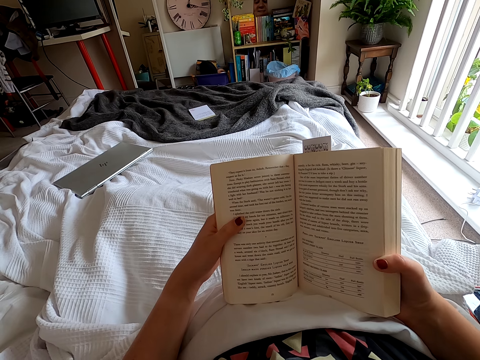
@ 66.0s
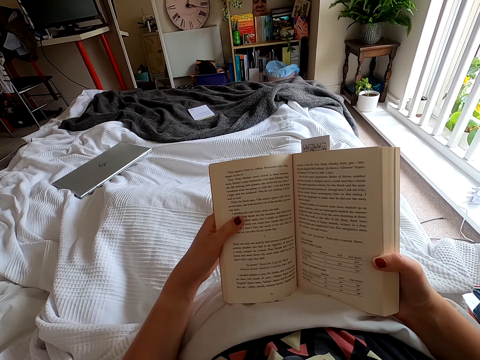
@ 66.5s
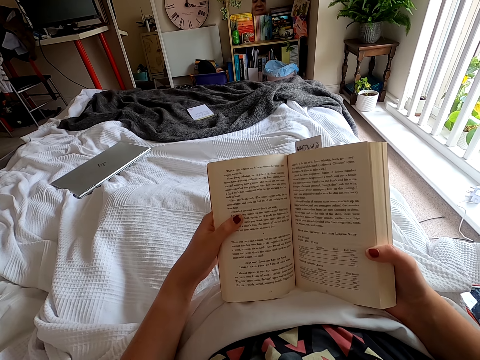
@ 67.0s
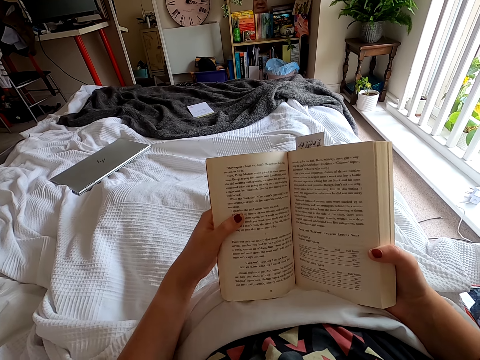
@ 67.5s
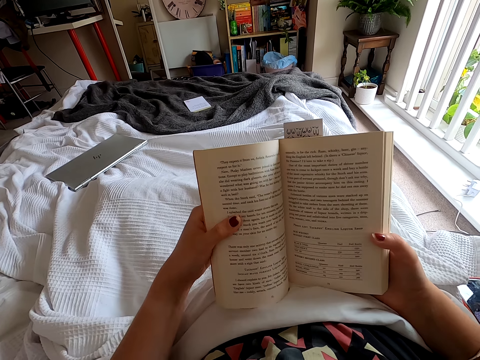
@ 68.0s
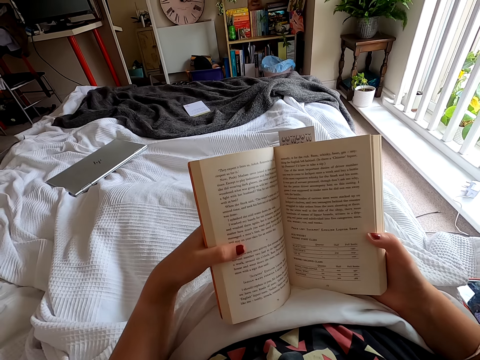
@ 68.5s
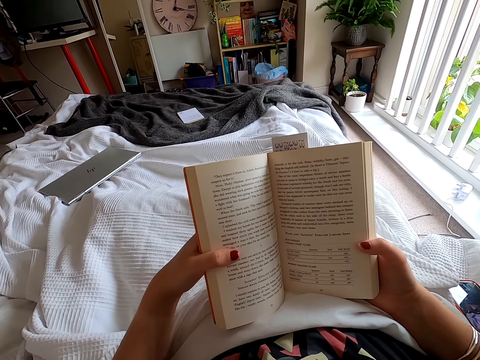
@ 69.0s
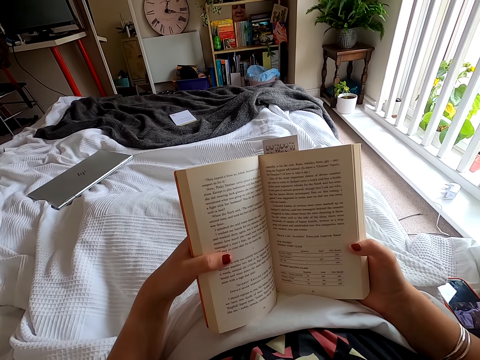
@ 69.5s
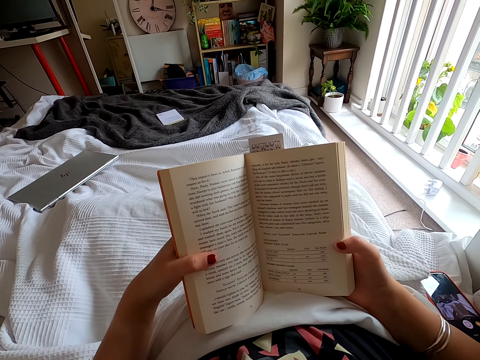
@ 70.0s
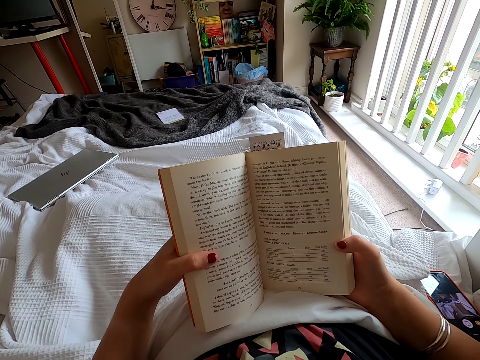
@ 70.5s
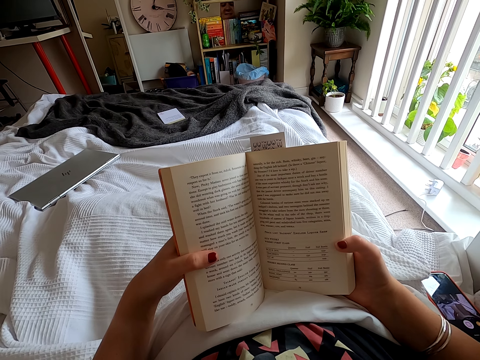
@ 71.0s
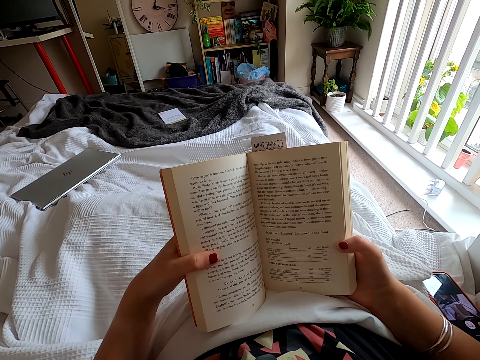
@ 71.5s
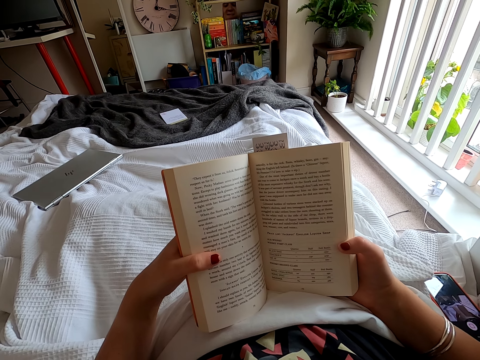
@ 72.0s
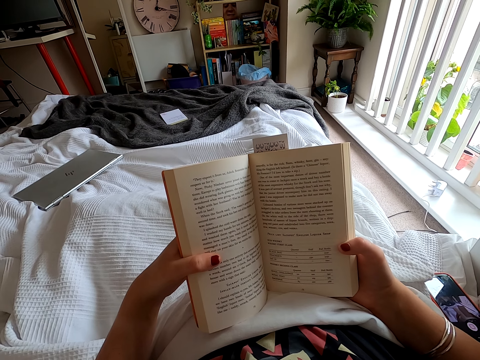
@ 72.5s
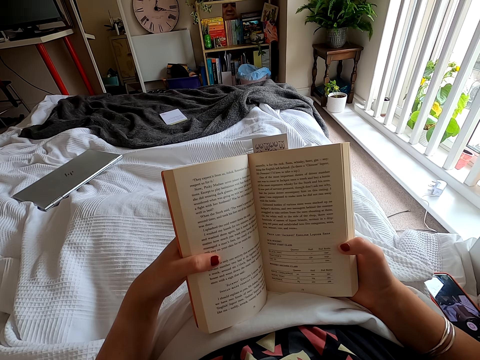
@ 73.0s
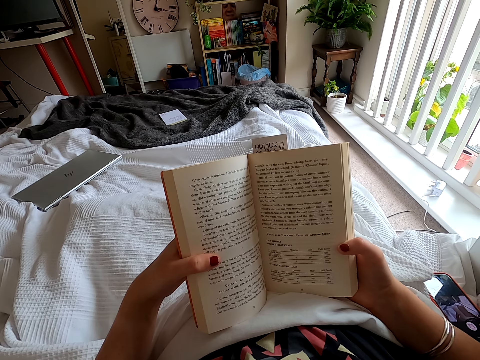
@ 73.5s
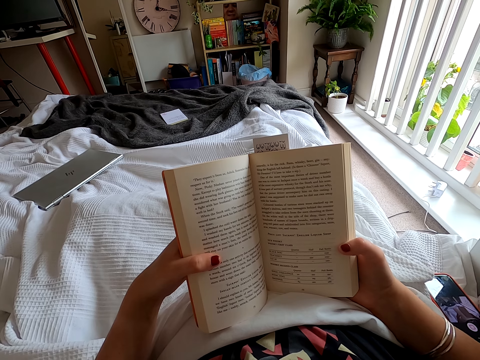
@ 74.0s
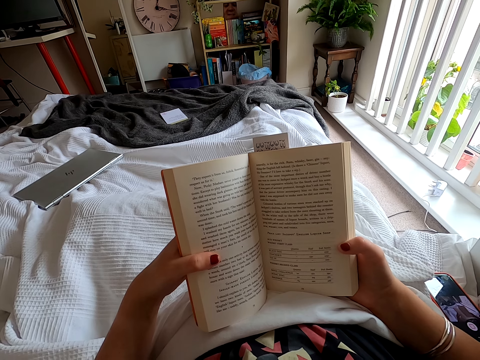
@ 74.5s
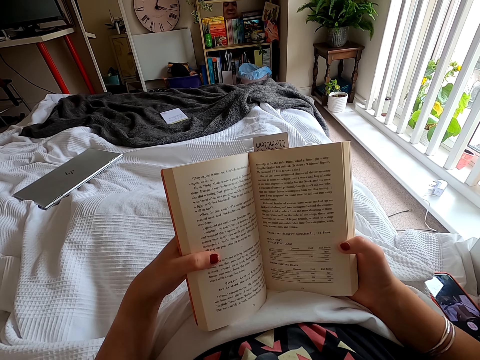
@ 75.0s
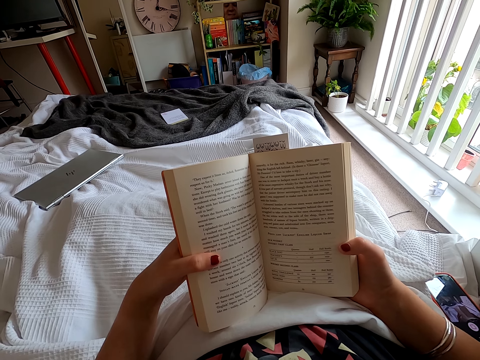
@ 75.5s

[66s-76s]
The camera wearer moves a book. They peruse the book.

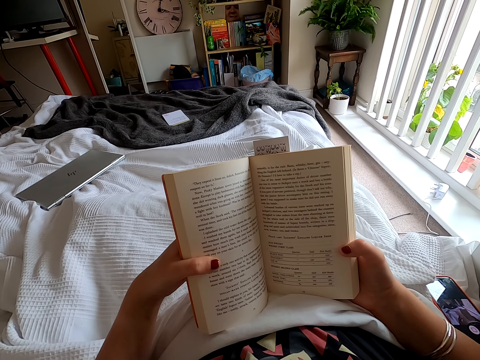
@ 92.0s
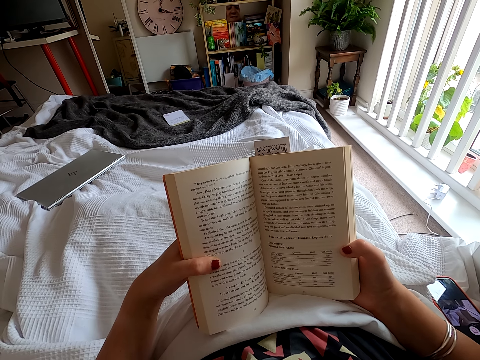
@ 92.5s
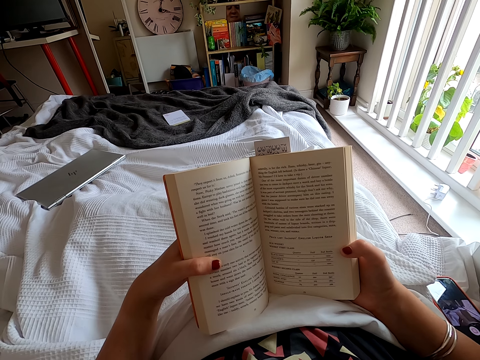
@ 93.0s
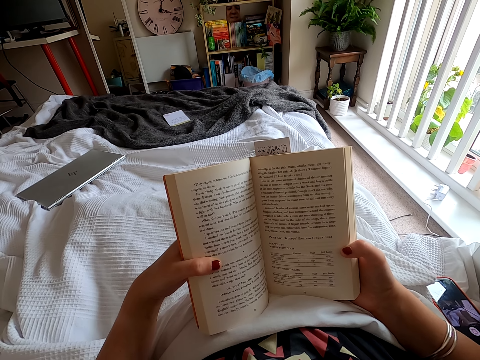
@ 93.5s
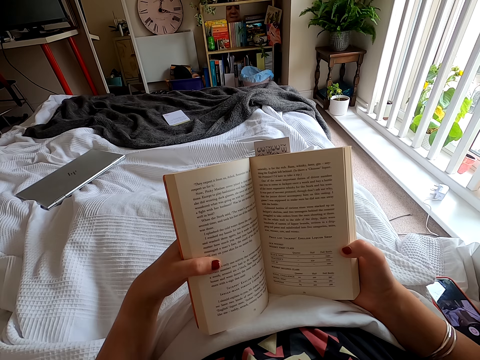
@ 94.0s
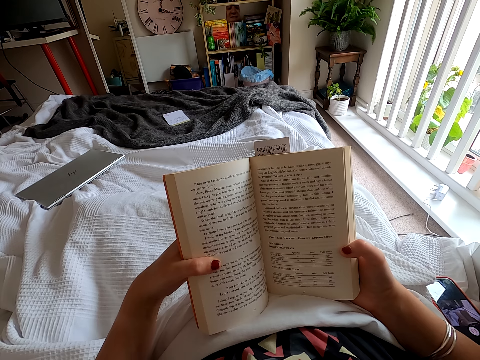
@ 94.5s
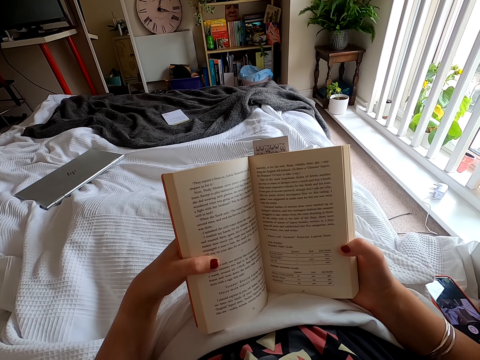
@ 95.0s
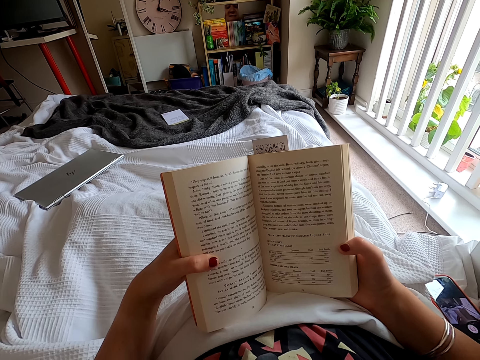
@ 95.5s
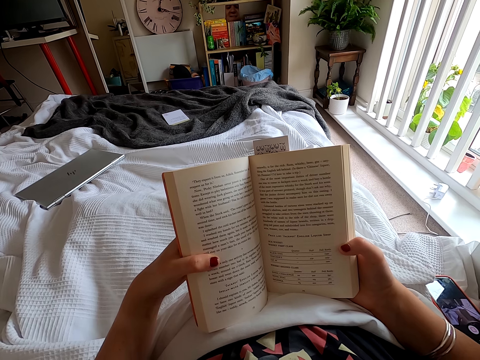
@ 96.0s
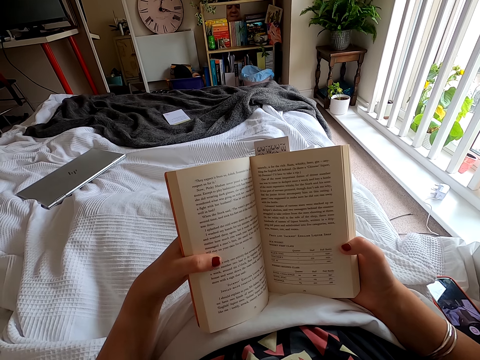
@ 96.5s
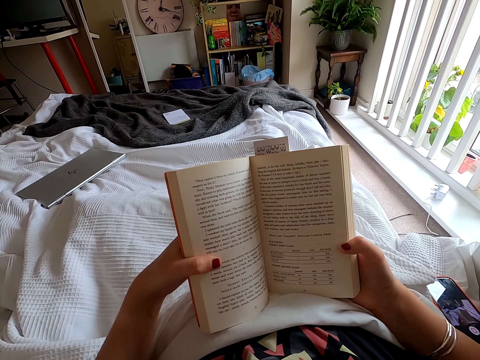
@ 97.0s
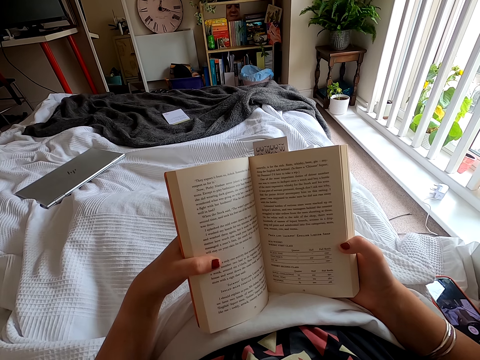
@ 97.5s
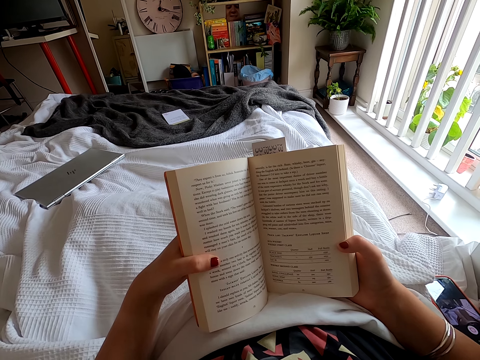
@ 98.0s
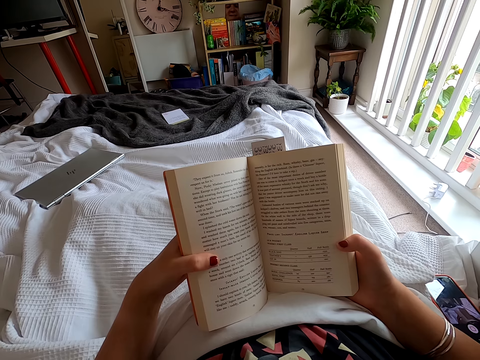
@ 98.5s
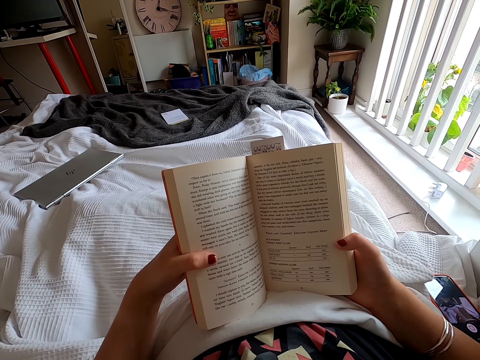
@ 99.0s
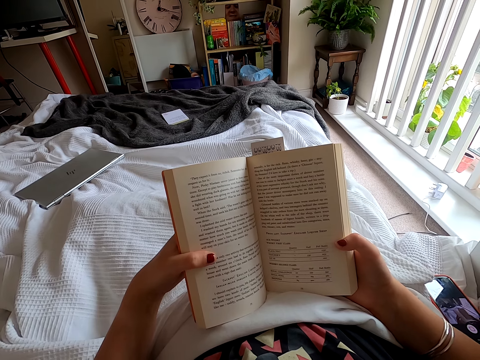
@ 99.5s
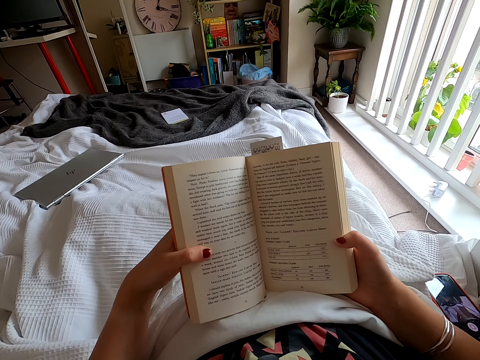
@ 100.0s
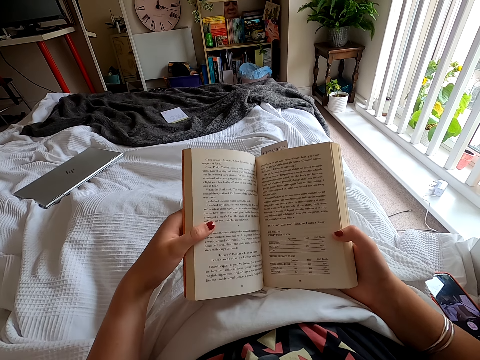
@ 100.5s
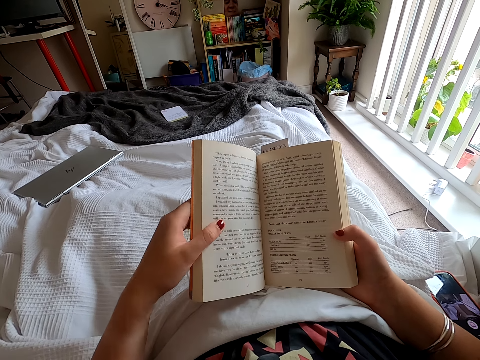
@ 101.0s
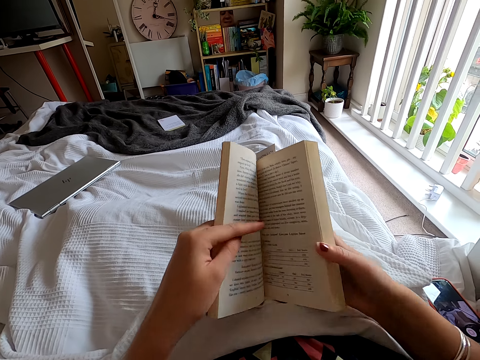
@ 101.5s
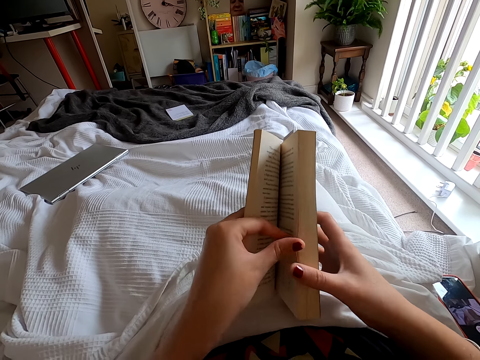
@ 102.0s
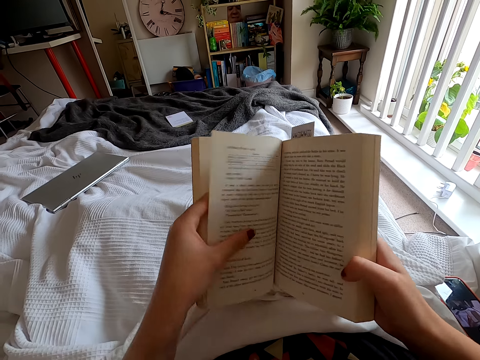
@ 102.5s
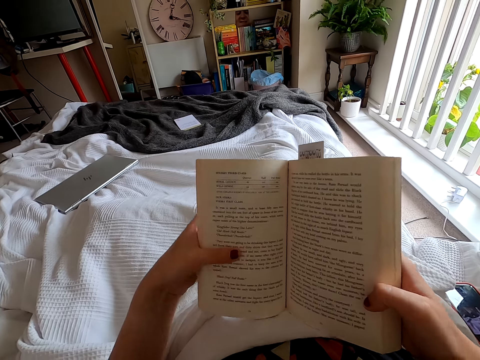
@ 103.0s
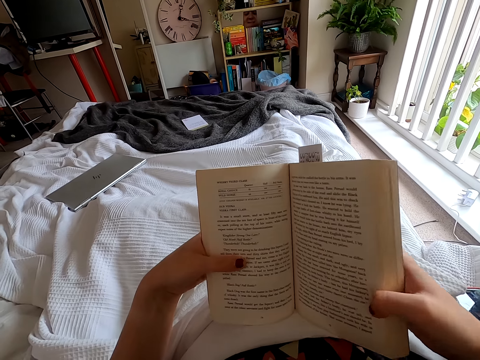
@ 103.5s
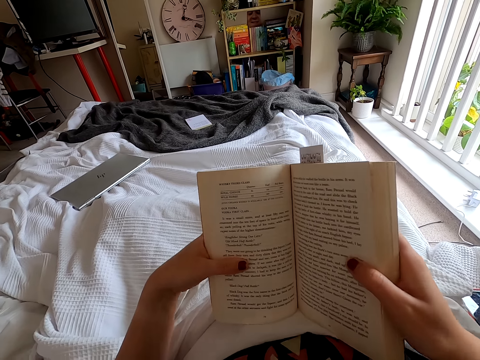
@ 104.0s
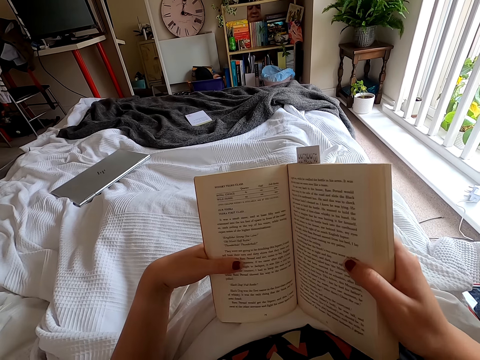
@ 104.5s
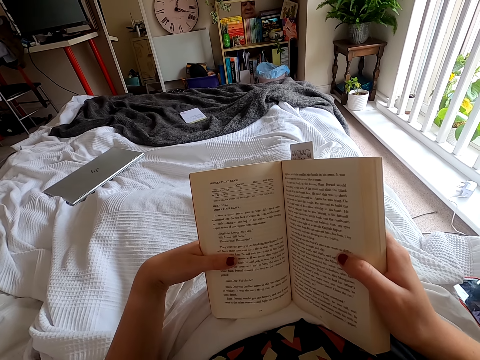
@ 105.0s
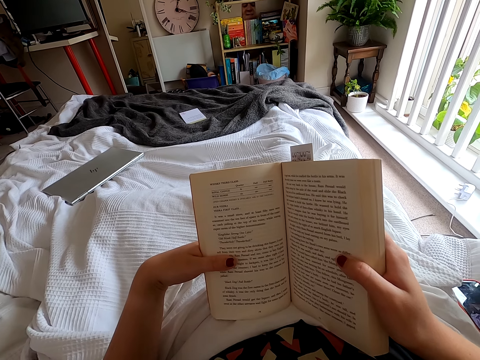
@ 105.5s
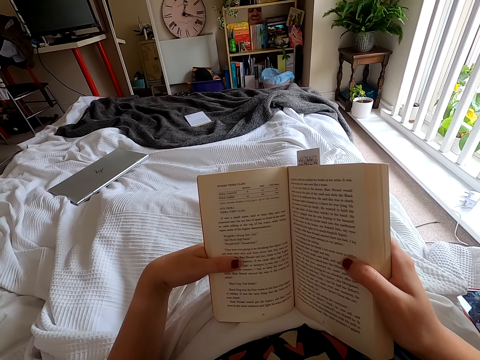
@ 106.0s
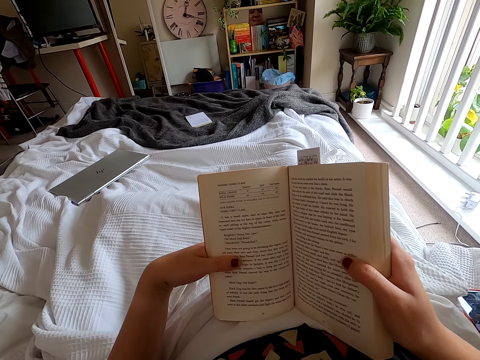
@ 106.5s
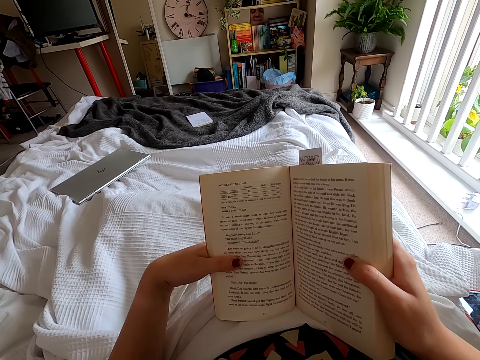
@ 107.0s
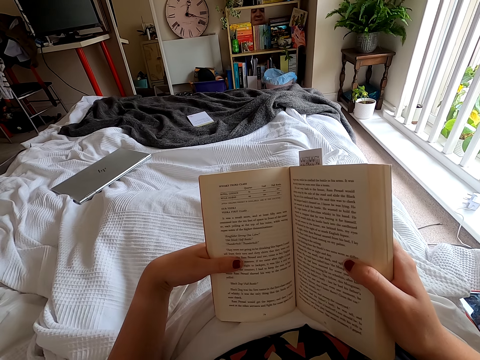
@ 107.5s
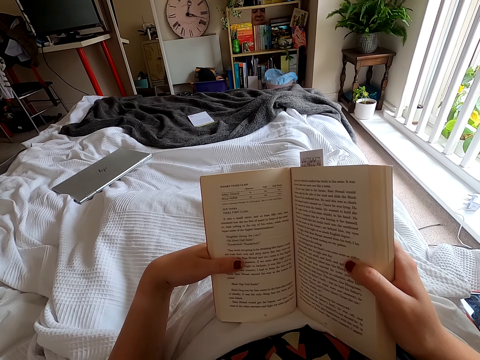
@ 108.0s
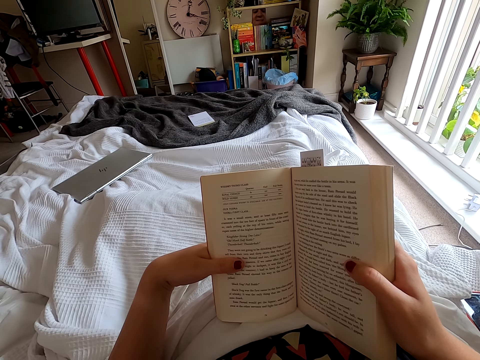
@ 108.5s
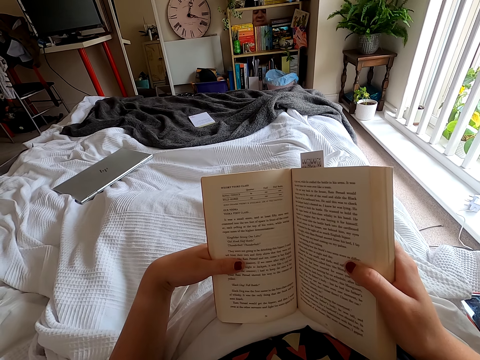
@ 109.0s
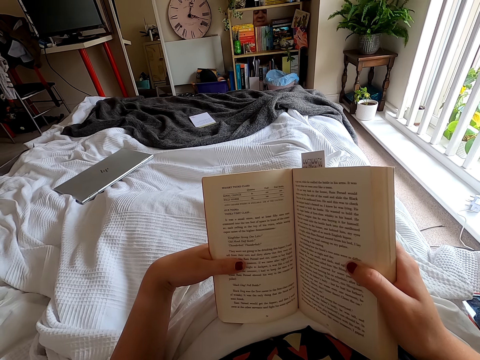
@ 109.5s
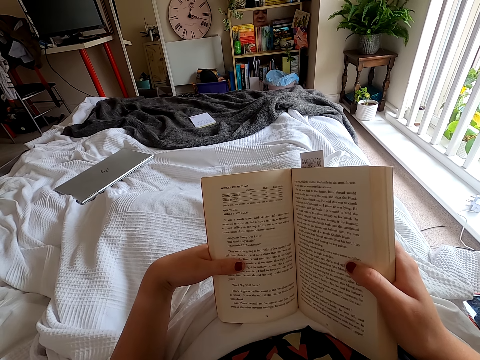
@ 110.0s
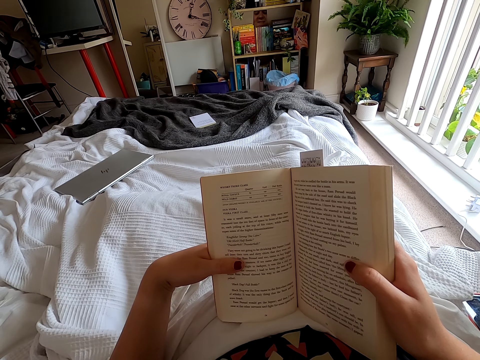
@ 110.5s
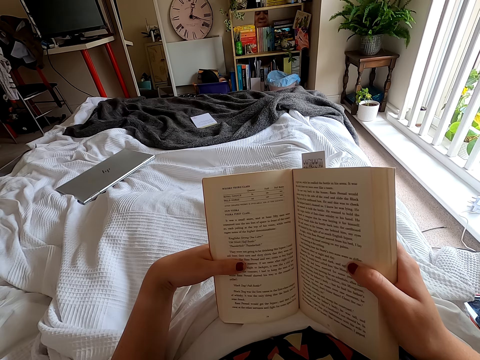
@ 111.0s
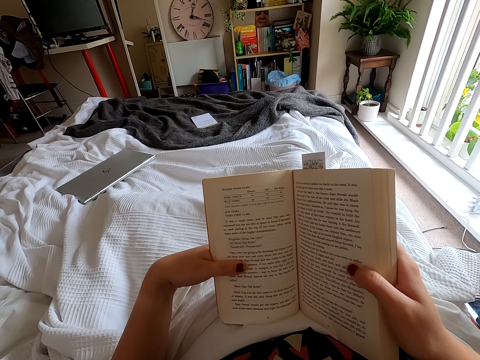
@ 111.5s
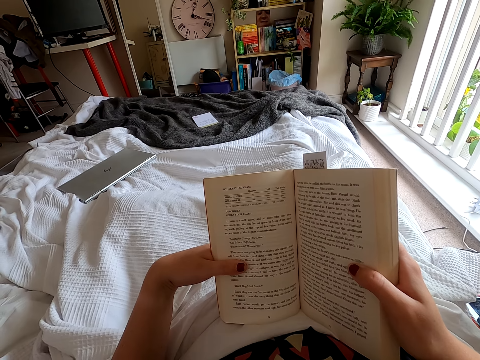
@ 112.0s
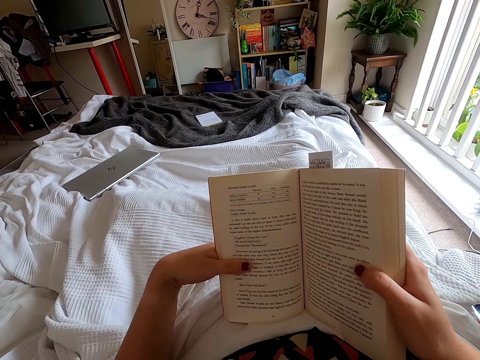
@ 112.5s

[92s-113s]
The camera wearer peruses a book. They turn the book leaf. They read the book.
